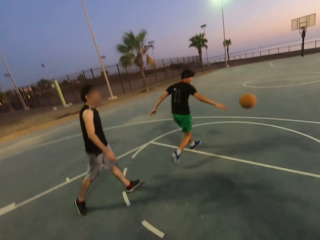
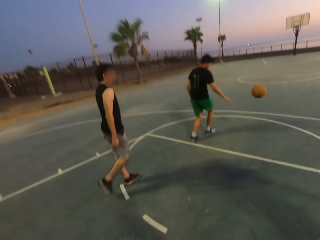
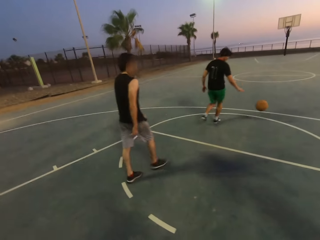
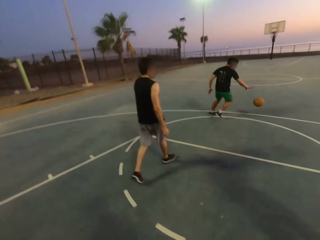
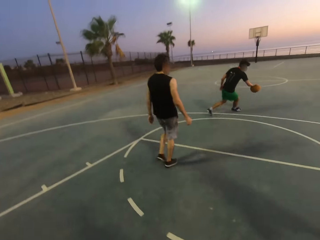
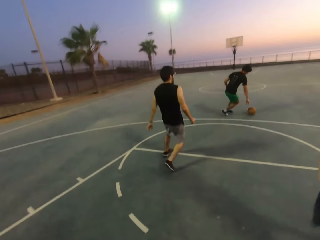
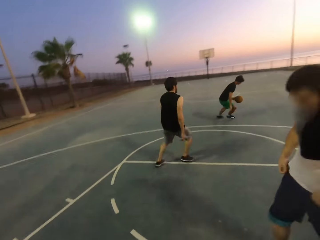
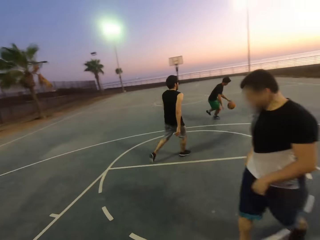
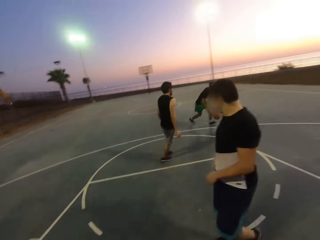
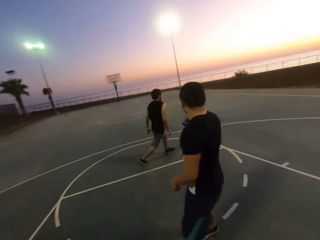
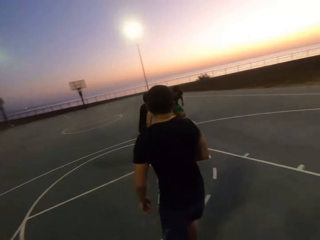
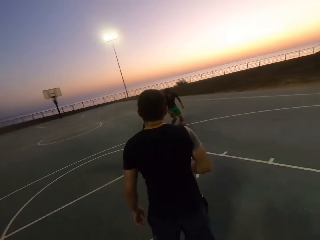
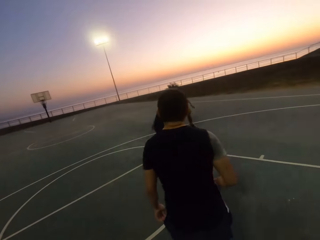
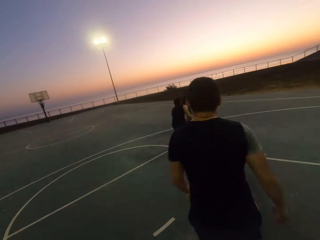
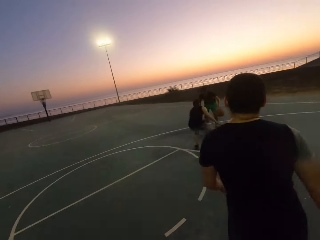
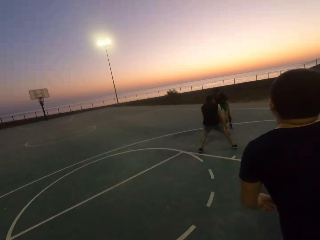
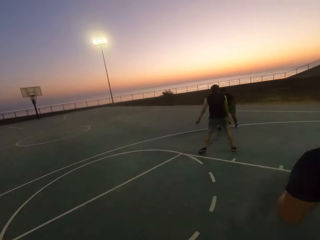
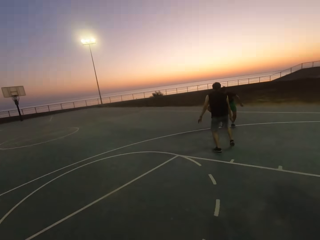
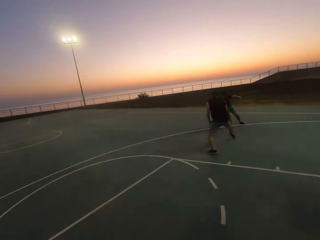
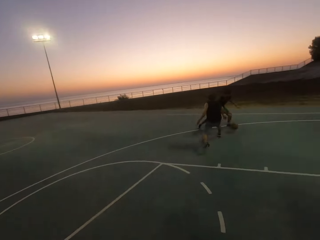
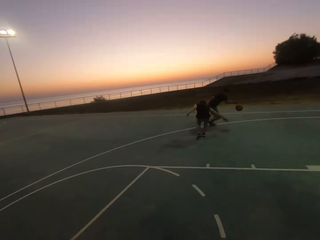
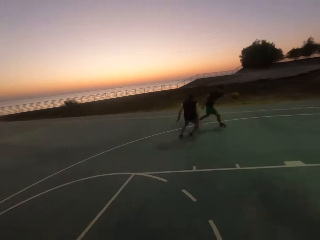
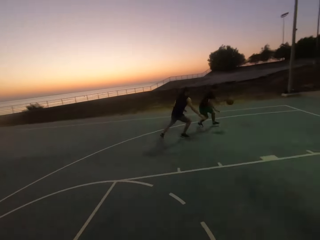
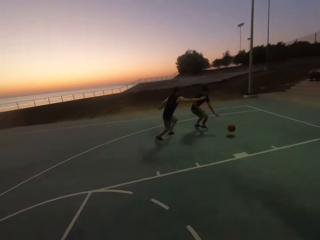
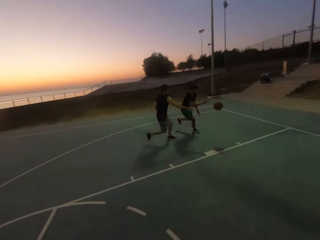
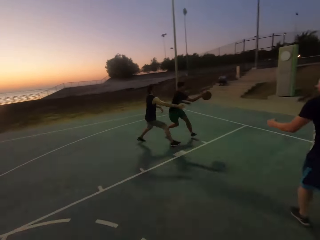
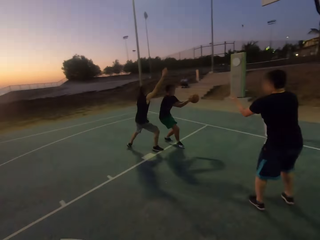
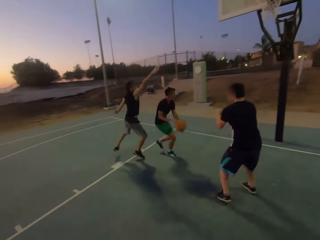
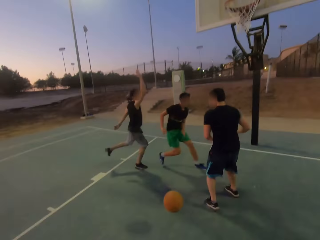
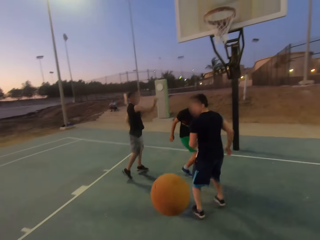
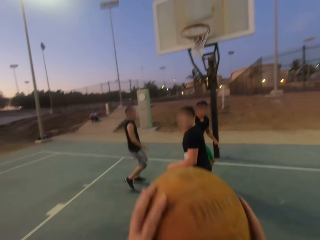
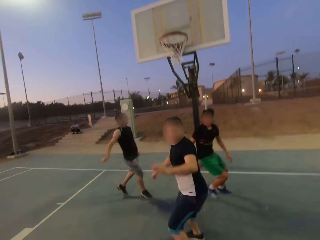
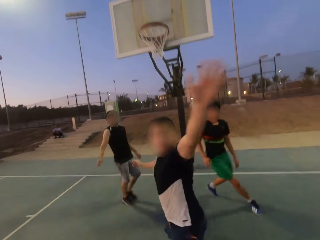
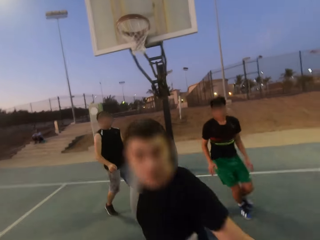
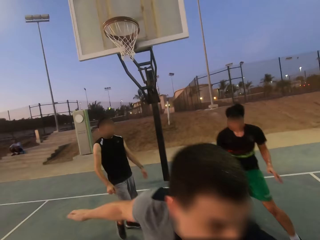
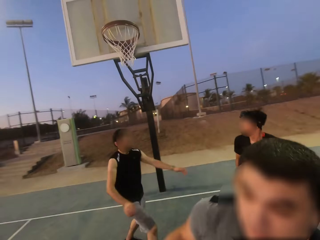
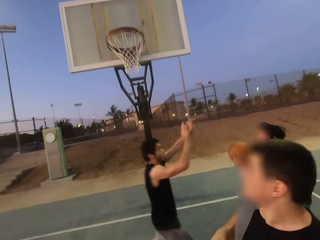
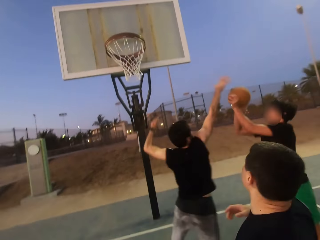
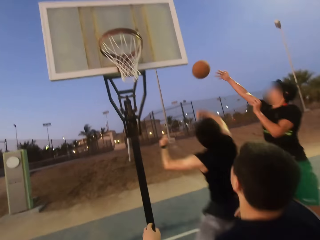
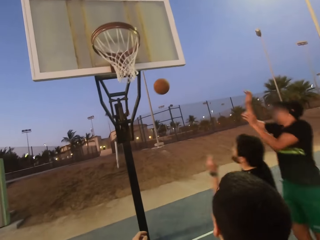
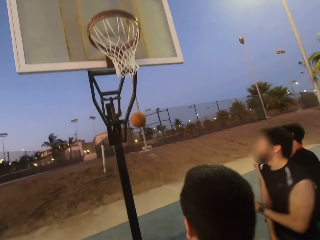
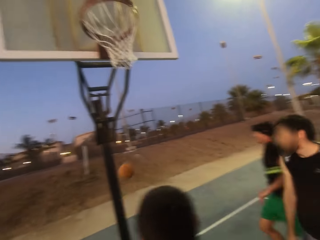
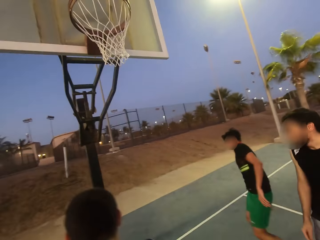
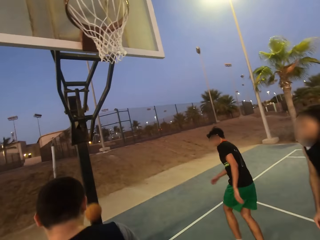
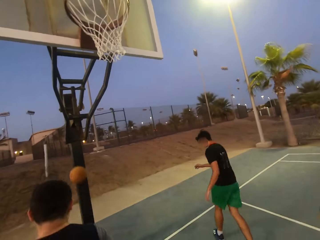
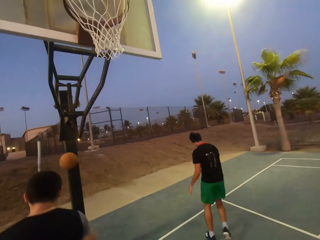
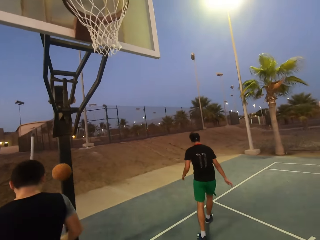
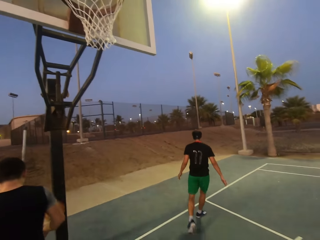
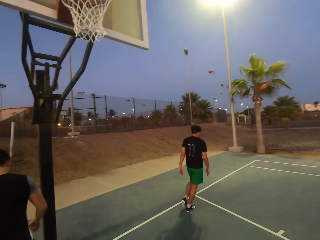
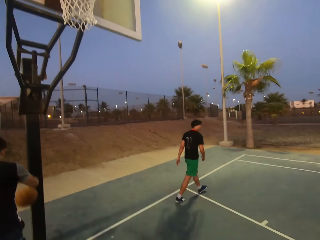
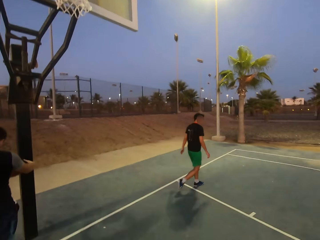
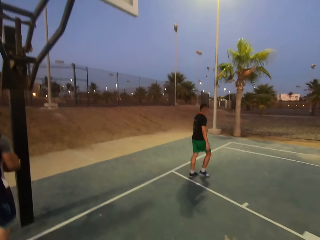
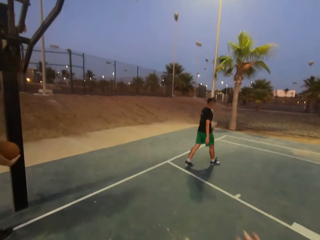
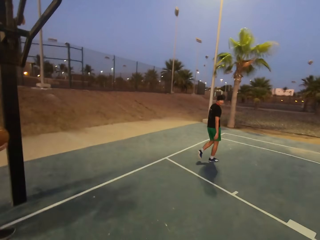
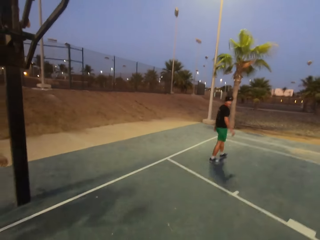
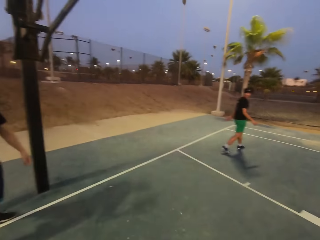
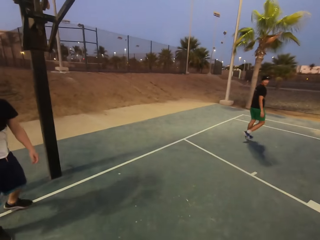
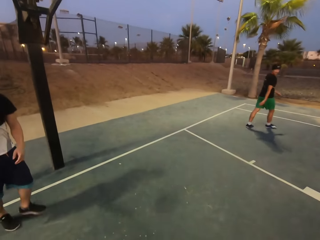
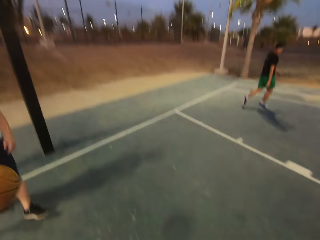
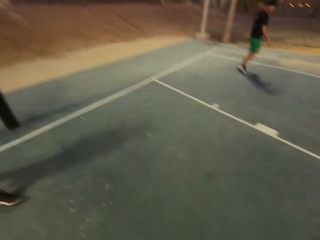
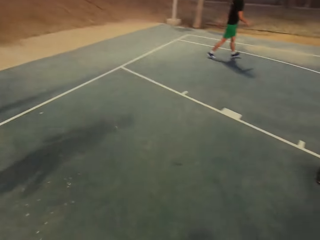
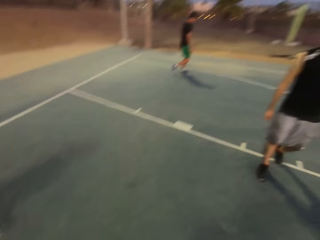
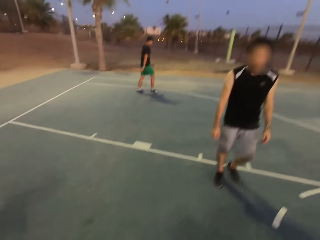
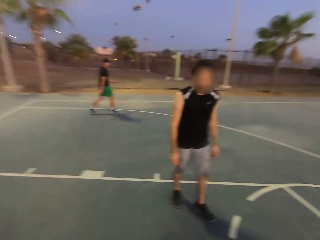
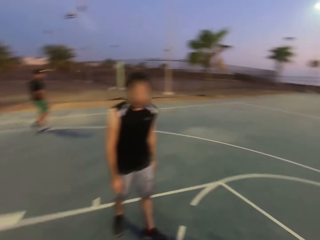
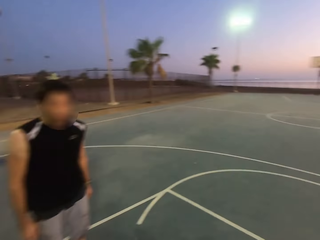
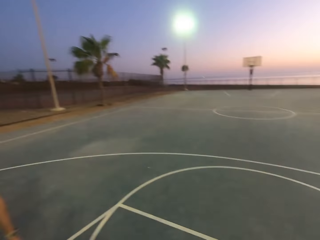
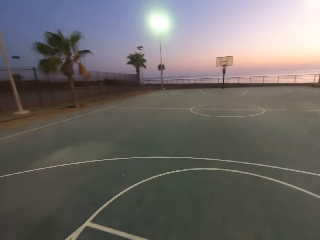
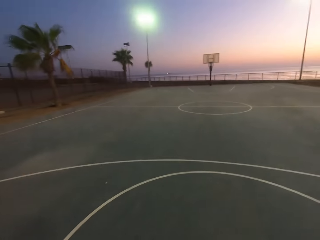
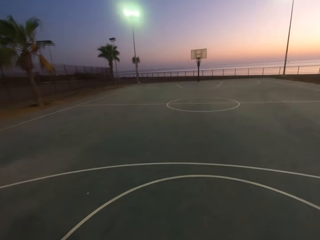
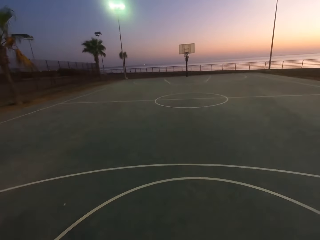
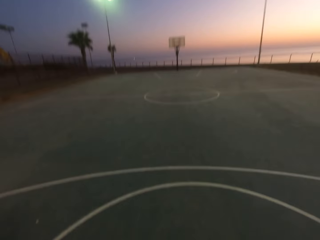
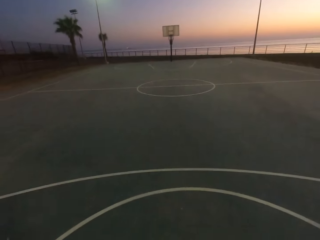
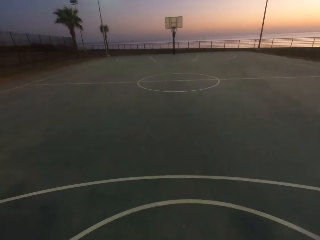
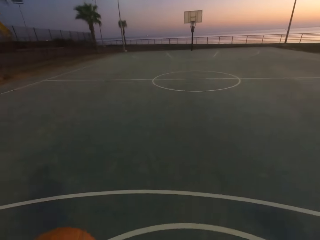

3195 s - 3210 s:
A man dribbles the ball. Another man walks. A third man shields. The first man dribbles the ball. The second man attacks the first man. The first man throws the ball to the camera wearer. The camera wearer holds the ball. They pick up the ball. A fourth man shields. The third man shields. The first man throws the ball. The second man blocks the ball. The third man taps the ball. The fourth man picks up the ball. The first man walks. The fourth man throws the ball. The camera wearer walks and looks around.

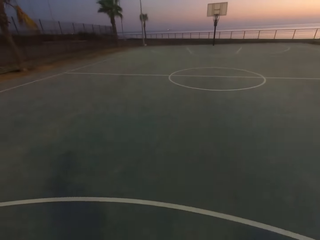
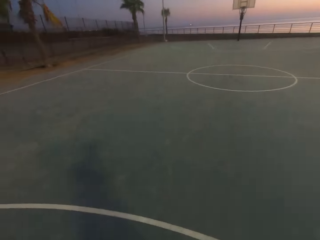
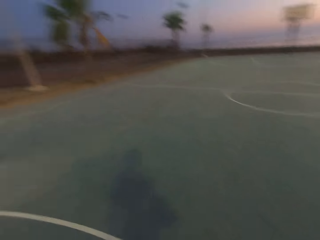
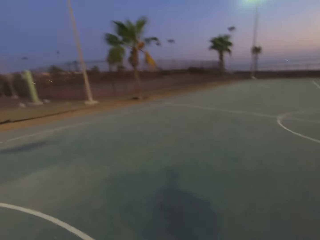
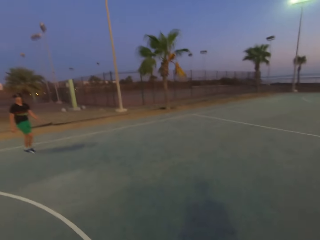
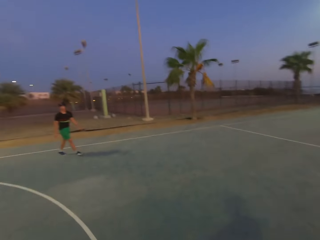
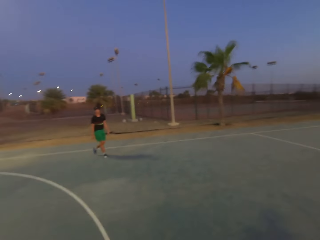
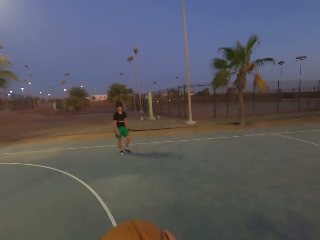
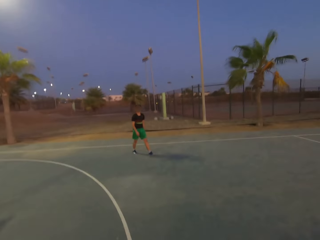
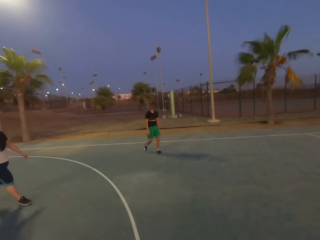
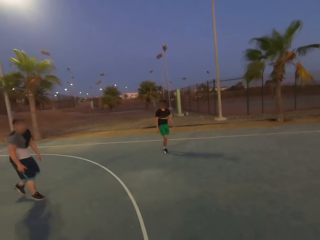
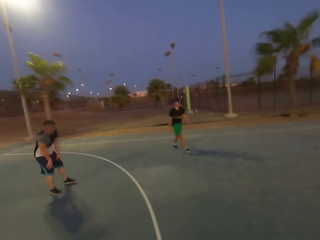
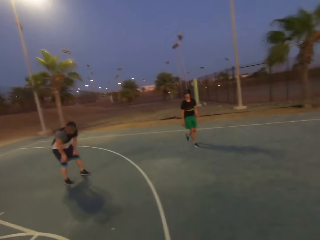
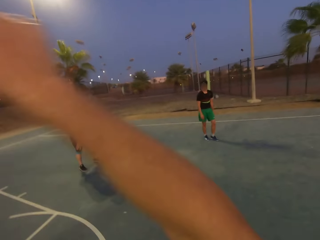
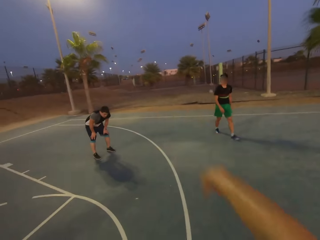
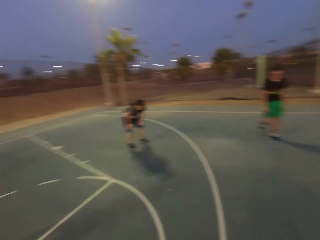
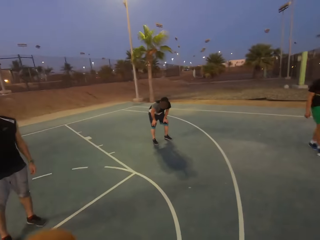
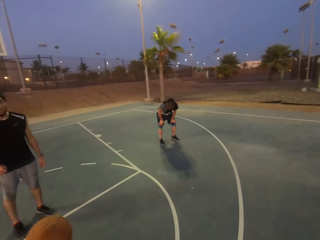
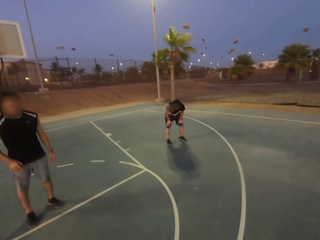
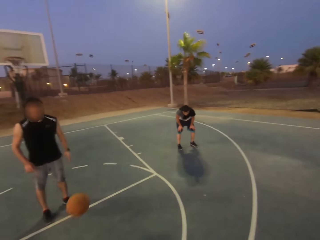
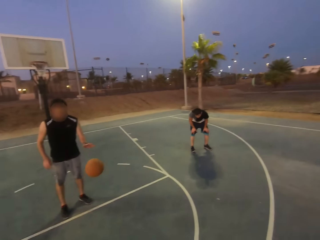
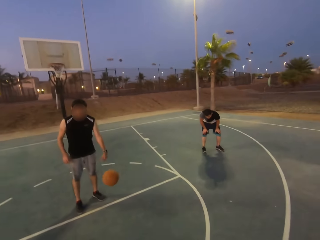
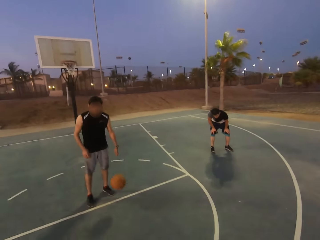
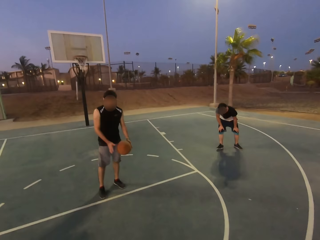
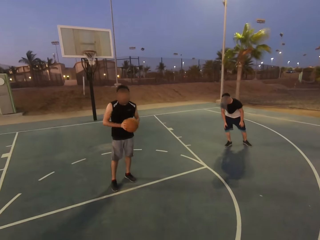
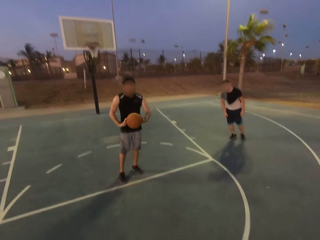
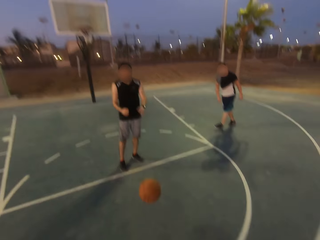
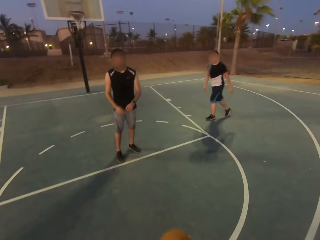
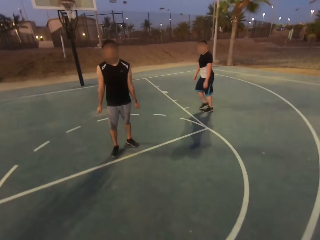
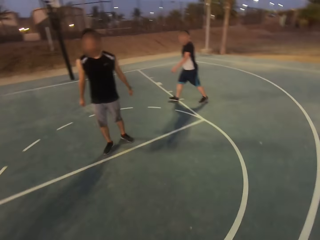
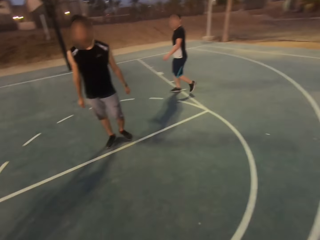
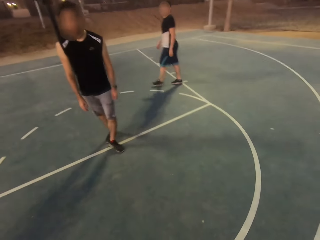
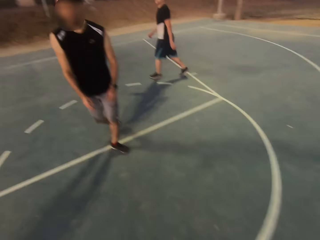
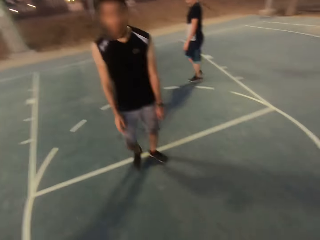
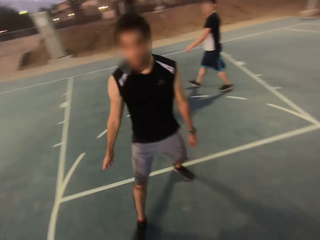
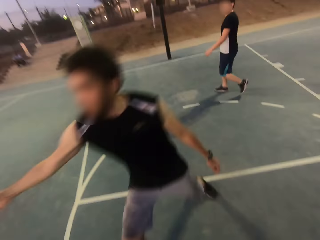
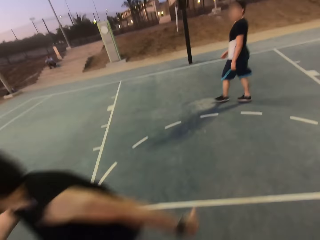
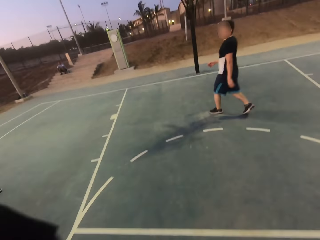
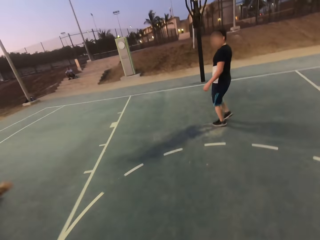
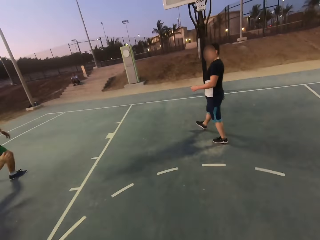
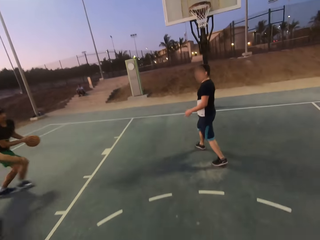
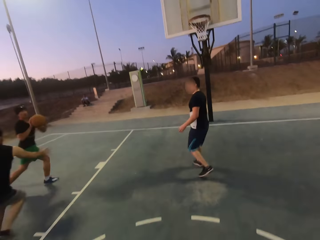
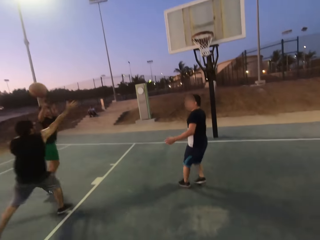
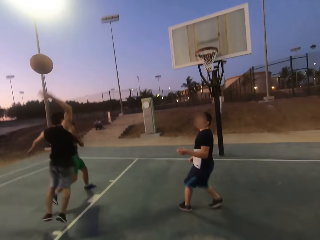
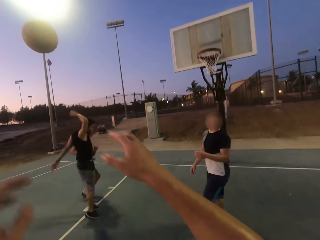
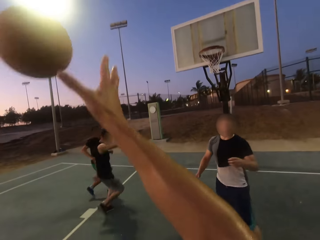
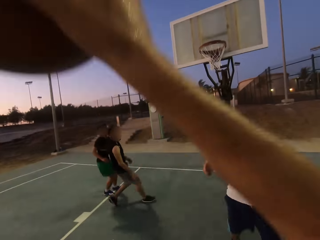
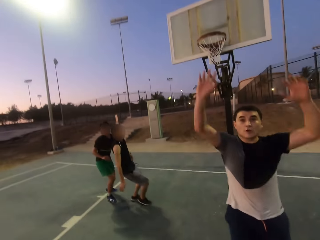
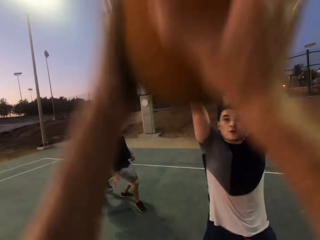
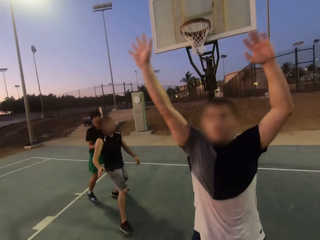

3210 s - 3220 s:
A man walks. Another man touches the knees. The camera wearer looks around. They throw the ball to a third man. The third man throws the ball to the camera wearer. The camera wearer dribbles the ball. The third man shields. The second man walks. The first man holds the ball. The first man throws the ball to the camera wearer. The camera wearer picks up the ball. They hold the ball. A fourth man shields.
